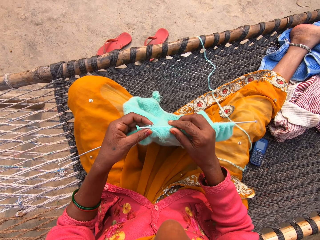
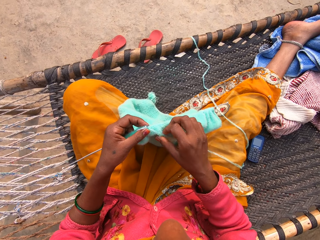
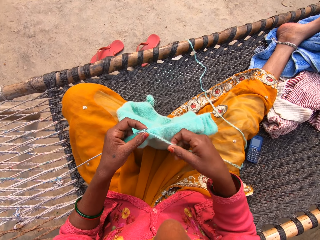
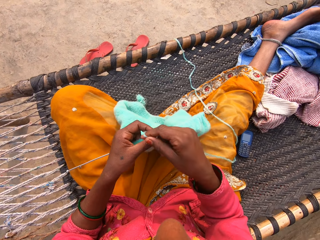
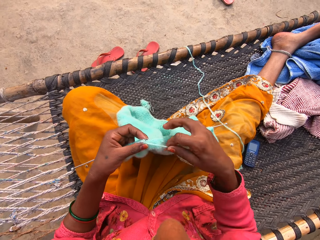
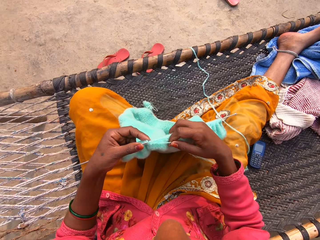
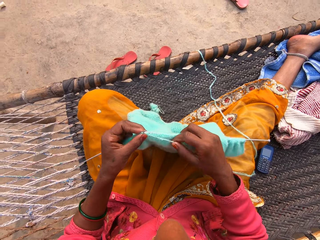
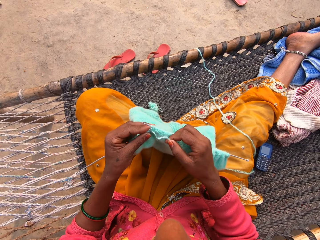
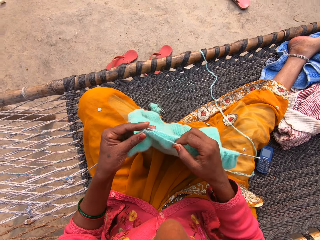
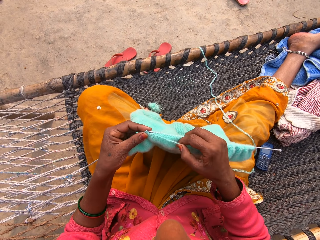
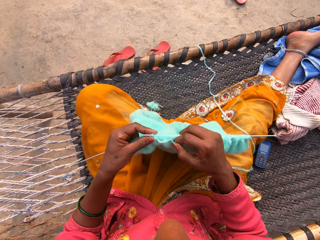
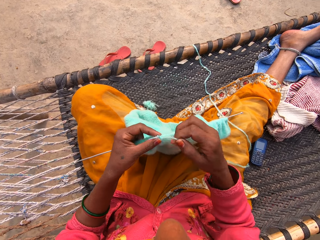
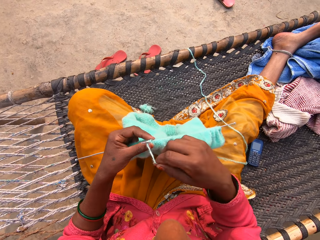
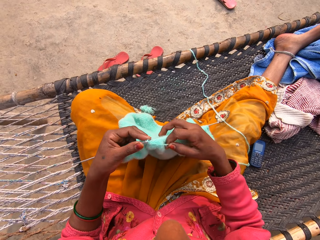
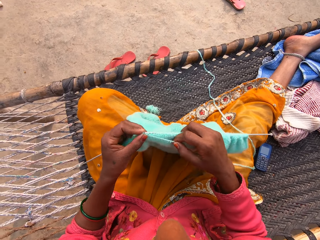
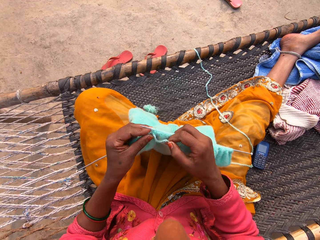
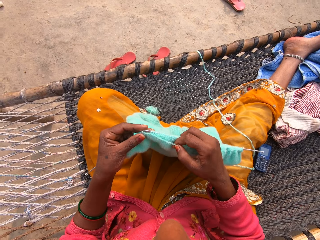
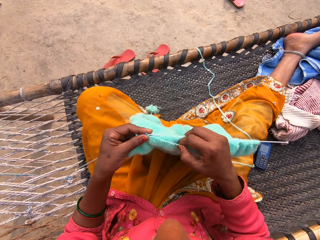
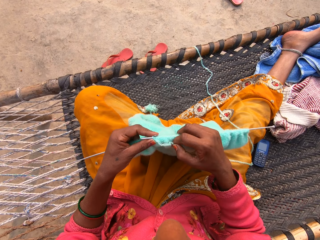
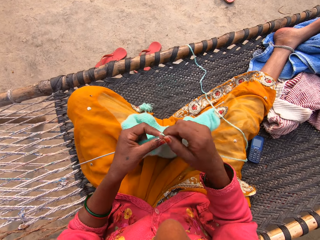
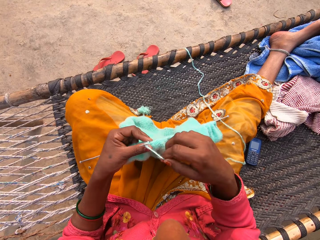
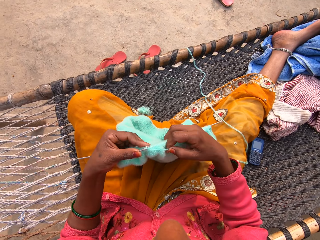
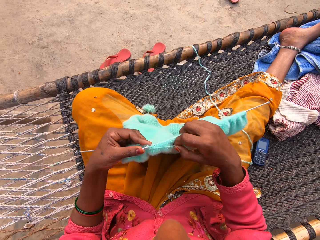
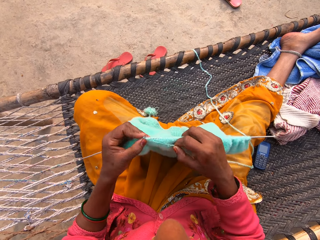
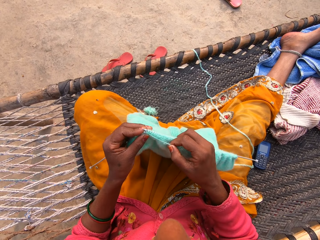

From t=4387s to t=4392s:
The camera wearer sews the fabric with the sewing needles.

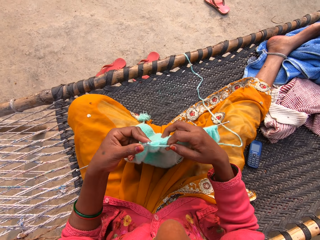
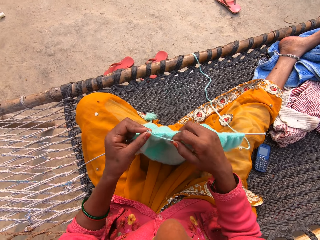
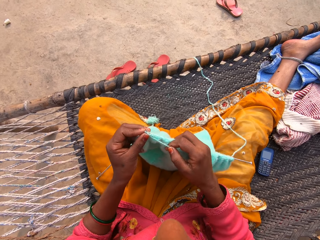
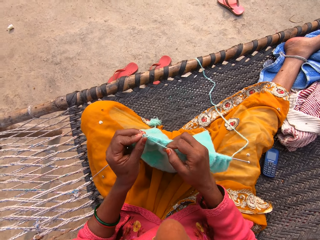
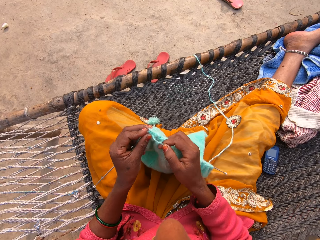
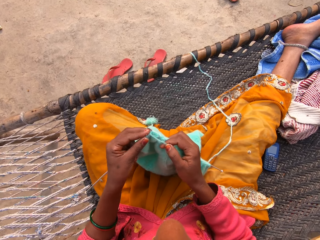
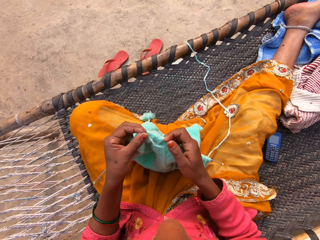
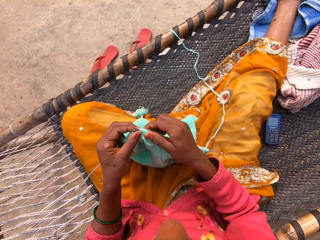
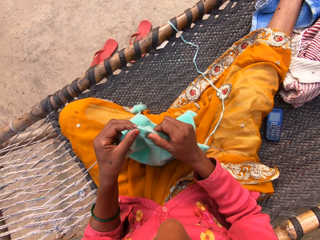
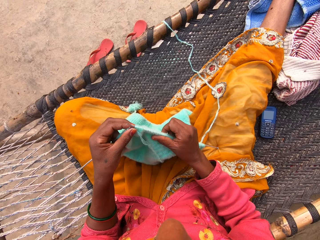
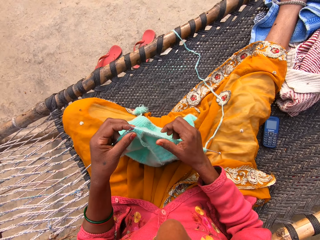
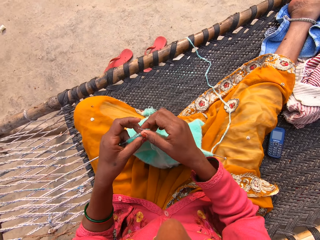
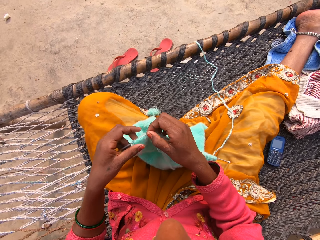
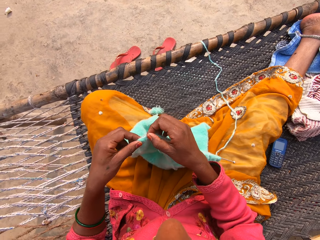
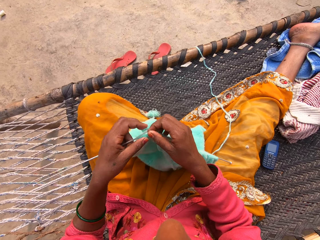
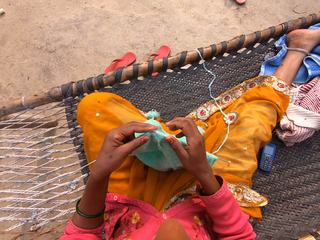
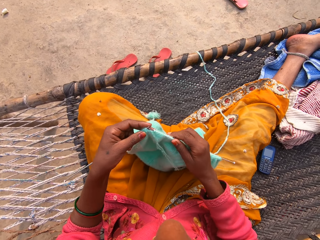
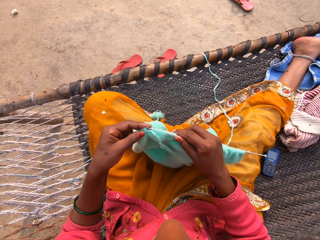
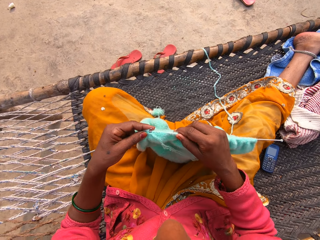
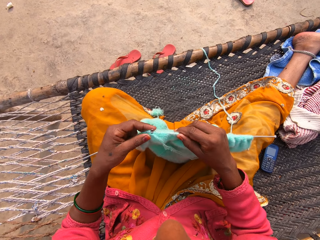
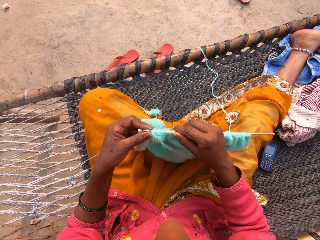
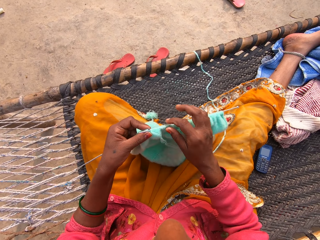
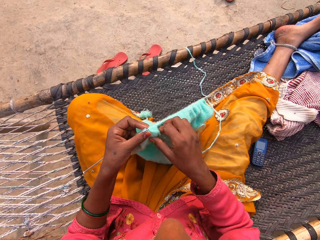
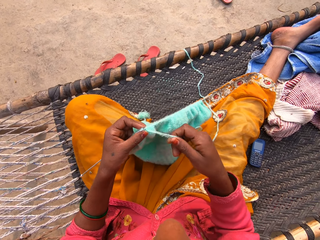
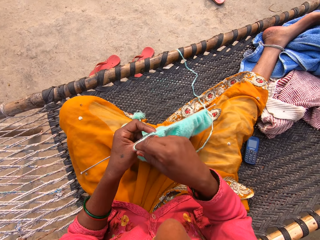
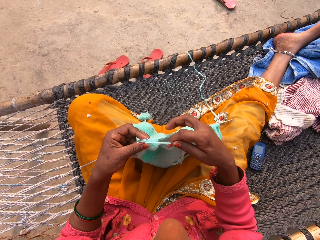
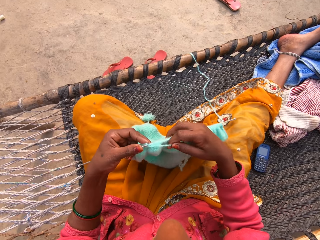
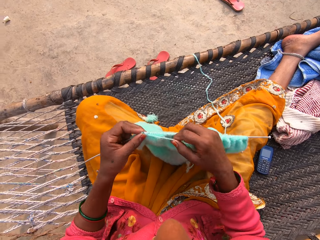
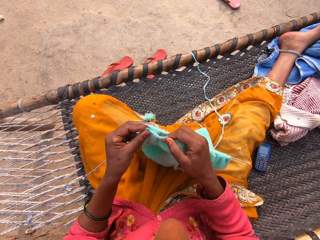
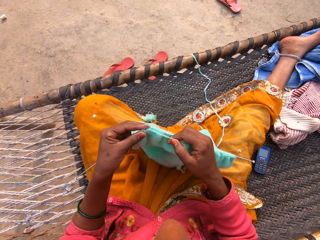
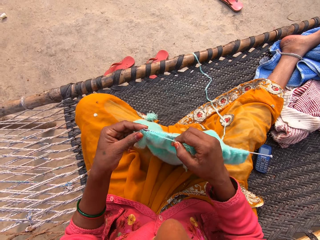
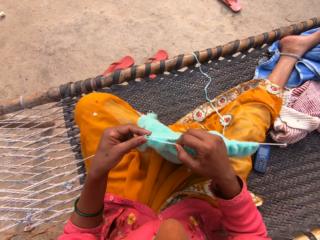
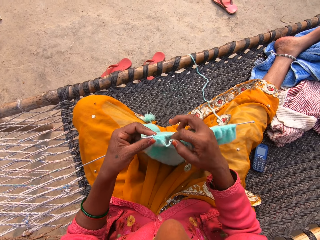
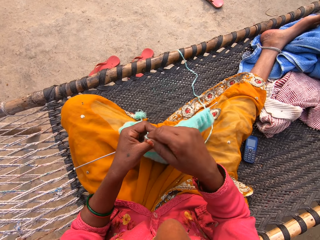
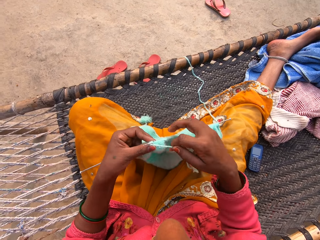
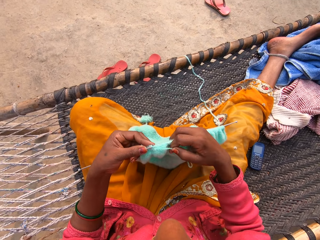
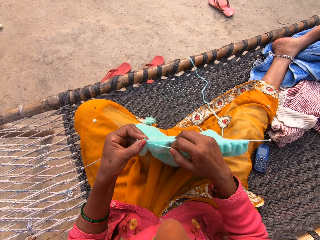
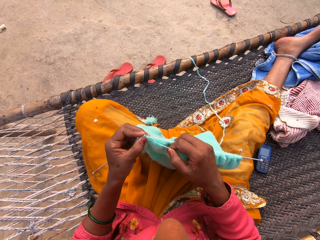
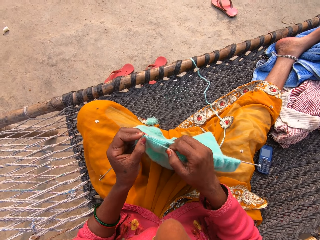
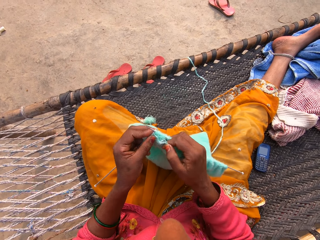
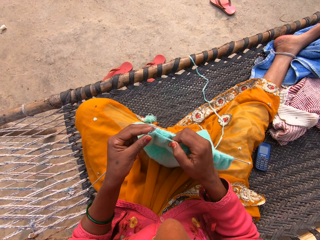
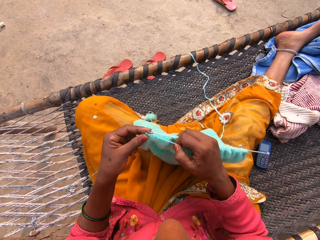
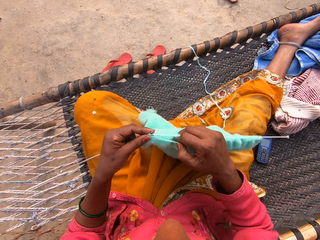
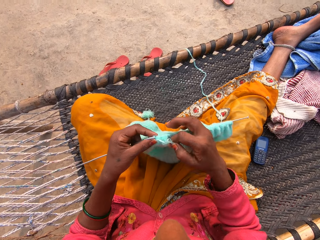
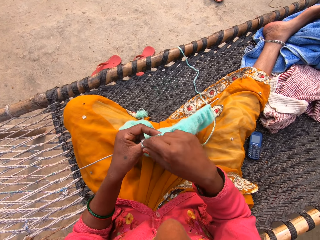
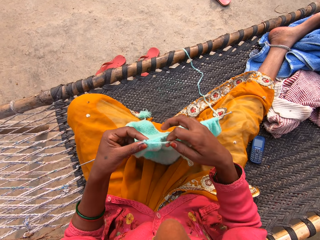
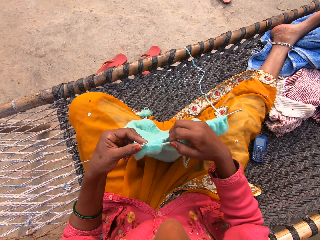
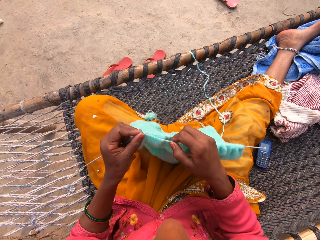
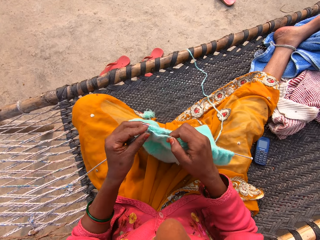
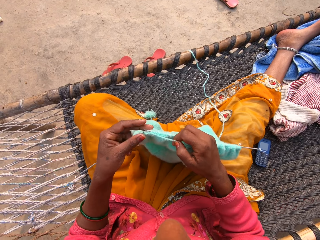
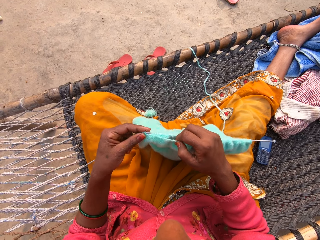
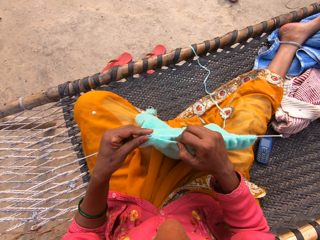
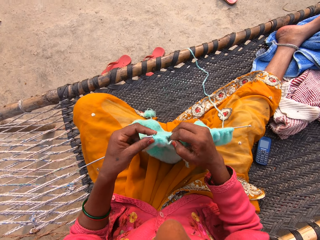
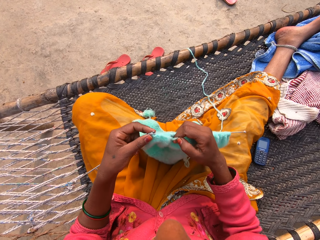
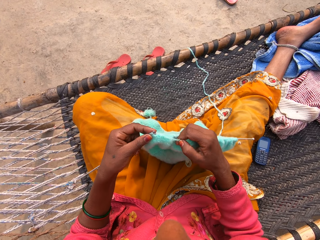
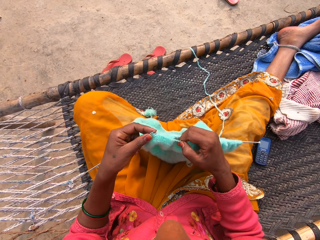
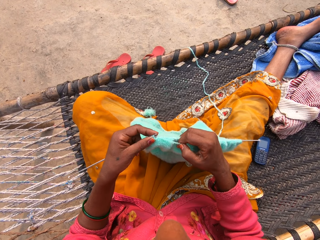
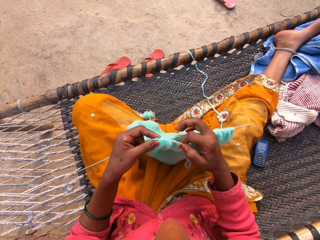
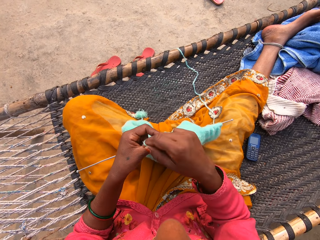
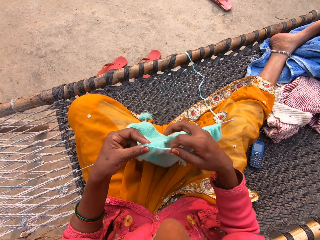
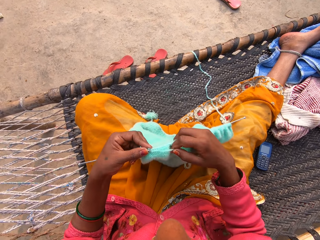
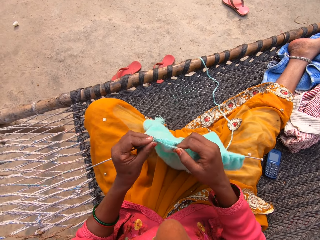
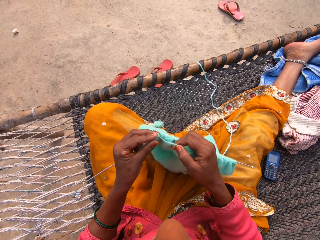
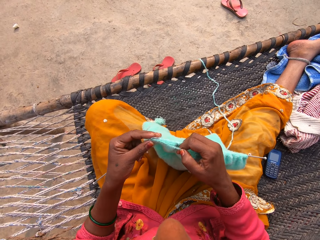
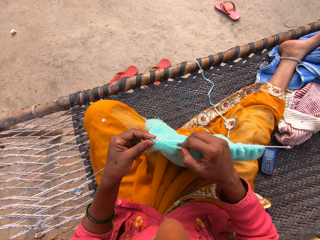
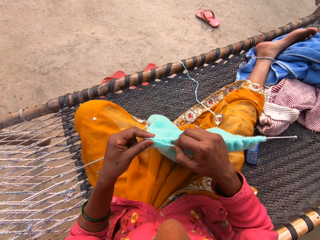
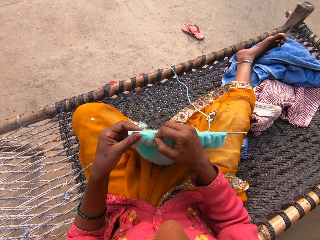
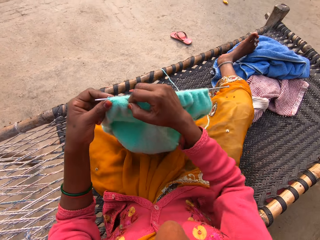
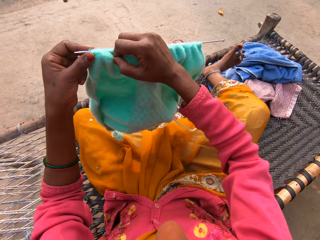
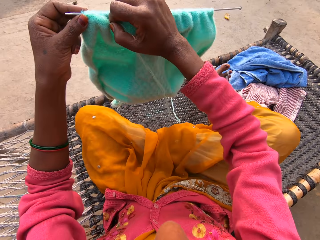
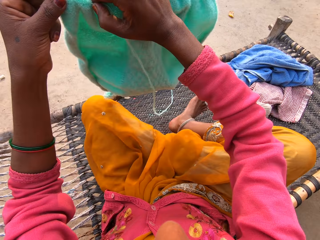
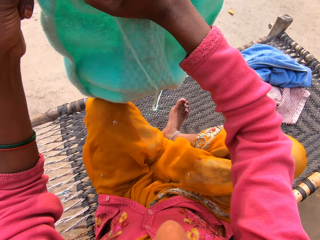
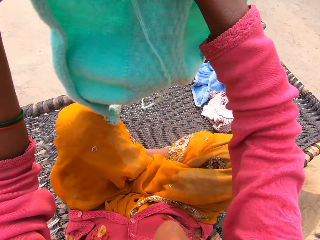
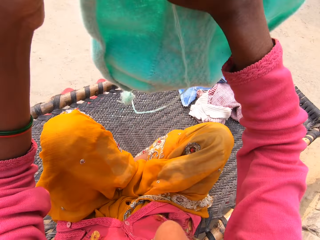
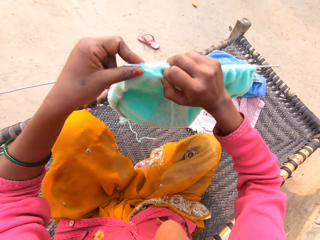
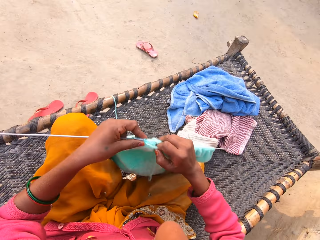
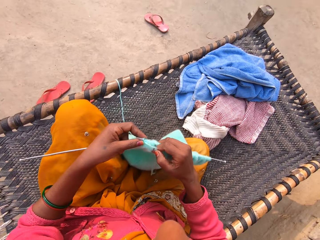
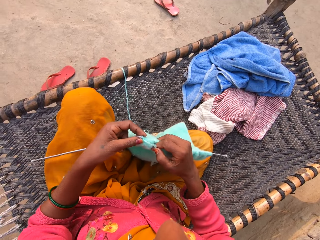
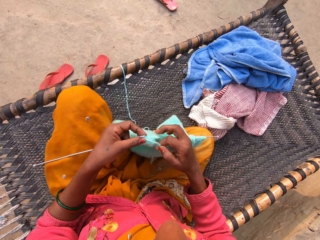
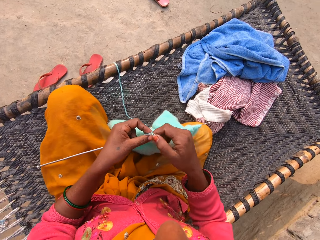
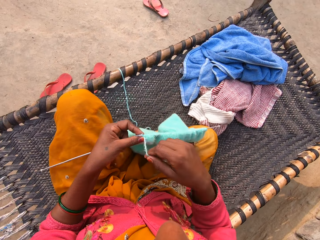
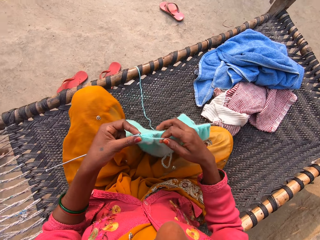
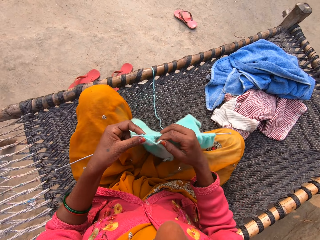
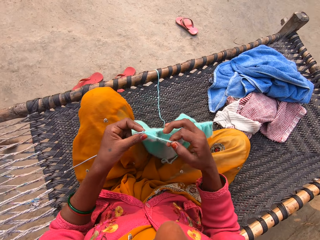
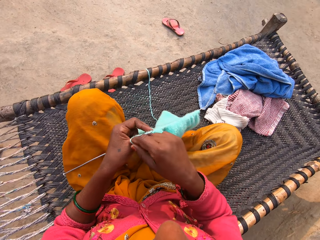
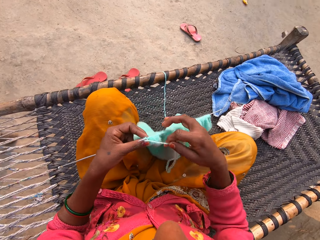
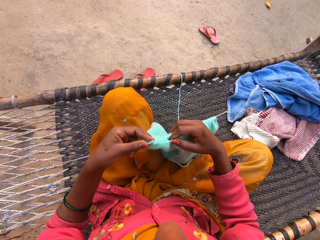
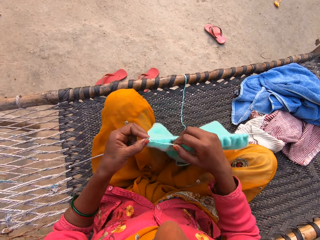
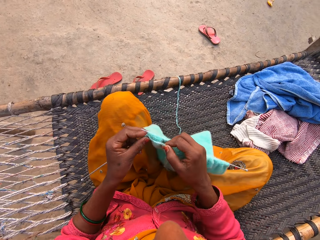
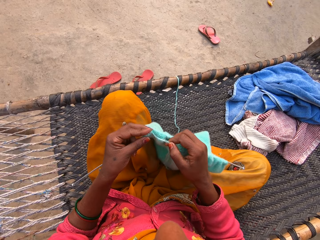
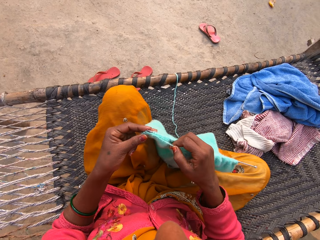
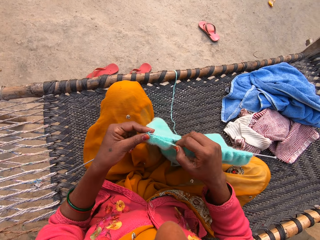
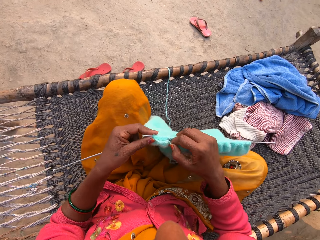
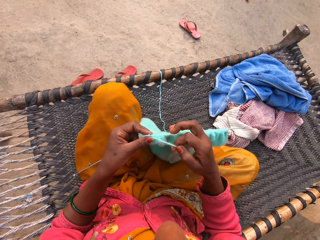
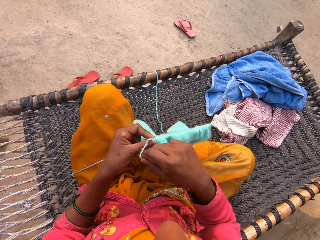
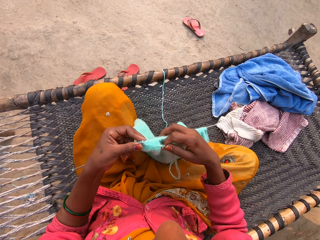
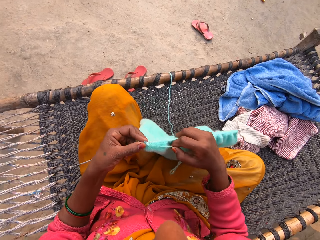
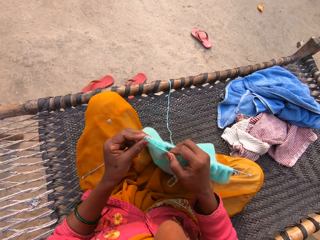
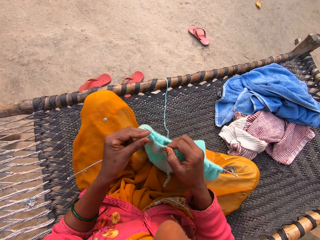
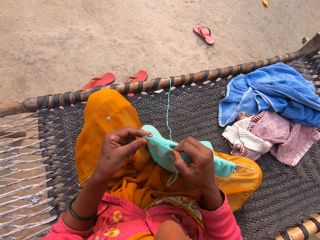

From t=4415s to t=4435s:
The camera wearer moves the fabric on the sewing needles. She sews the fabric with the sewing needles. She moves up the fabric. She folds her right leg in. She puts the fabric on the thighs. She sews the fabric with the sewing needles.
